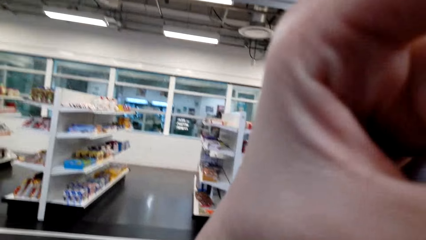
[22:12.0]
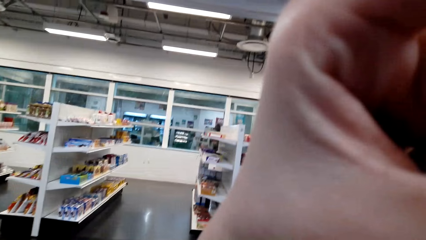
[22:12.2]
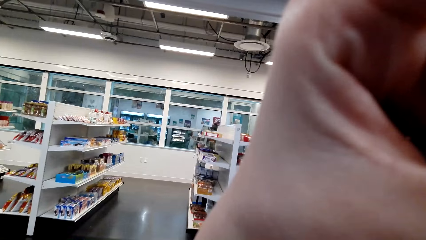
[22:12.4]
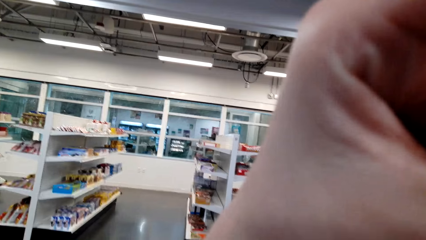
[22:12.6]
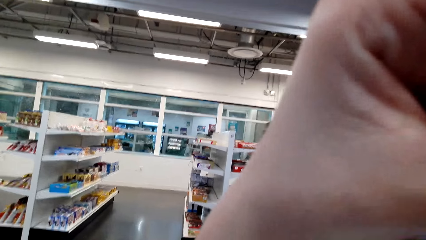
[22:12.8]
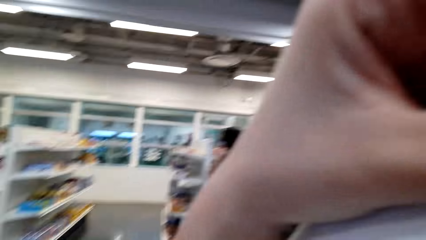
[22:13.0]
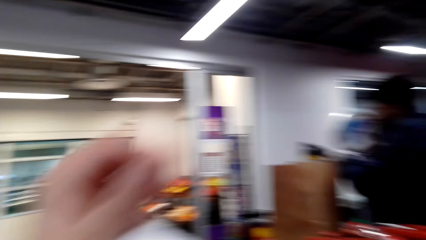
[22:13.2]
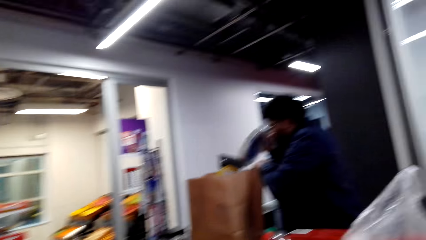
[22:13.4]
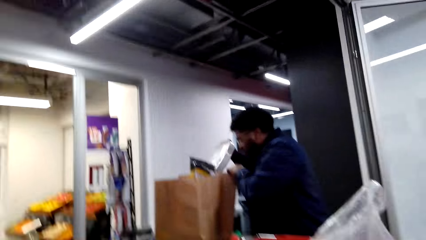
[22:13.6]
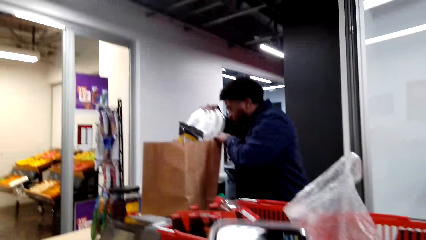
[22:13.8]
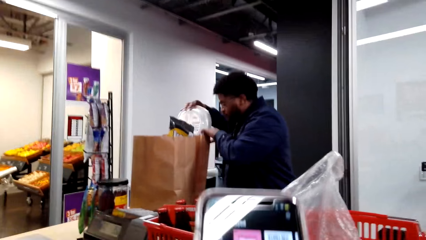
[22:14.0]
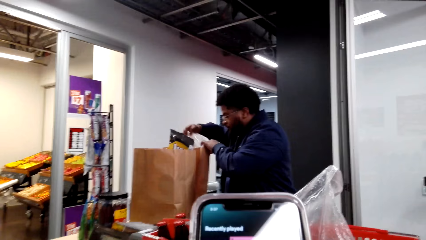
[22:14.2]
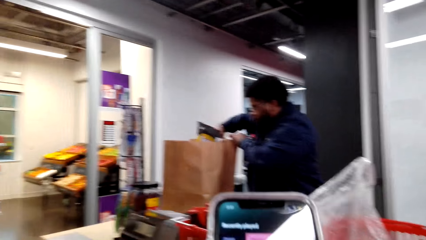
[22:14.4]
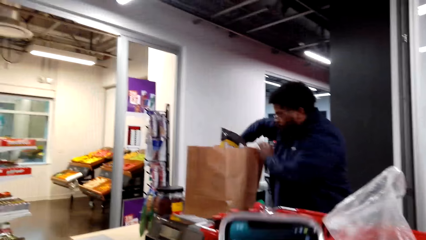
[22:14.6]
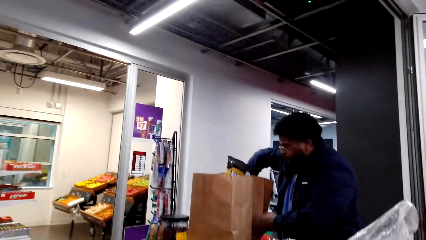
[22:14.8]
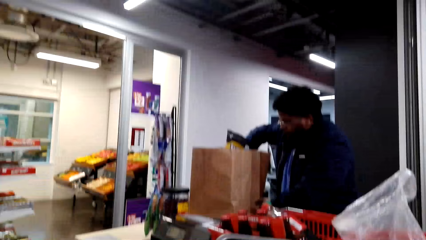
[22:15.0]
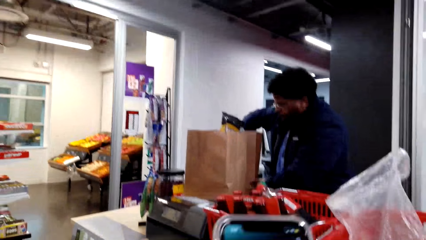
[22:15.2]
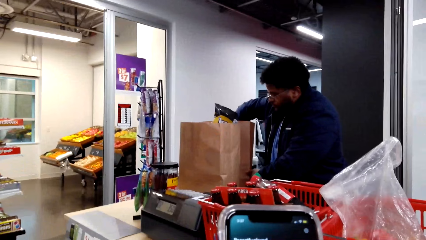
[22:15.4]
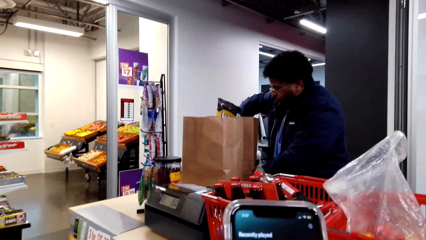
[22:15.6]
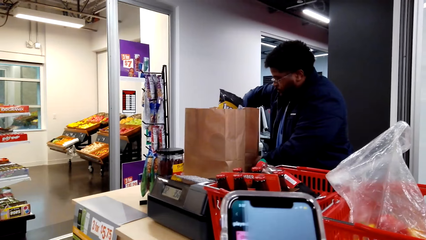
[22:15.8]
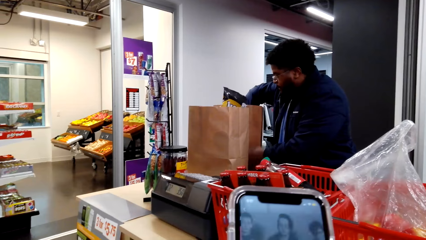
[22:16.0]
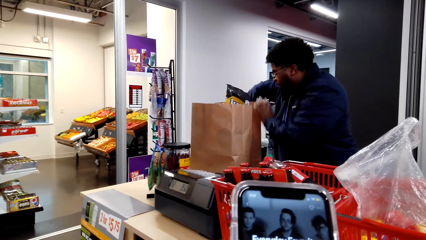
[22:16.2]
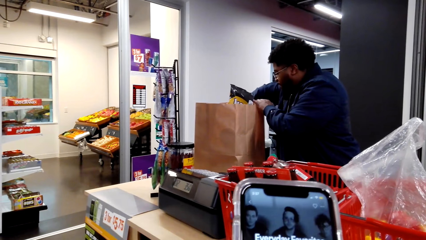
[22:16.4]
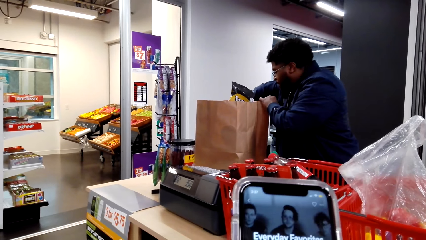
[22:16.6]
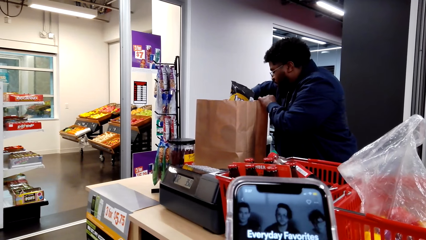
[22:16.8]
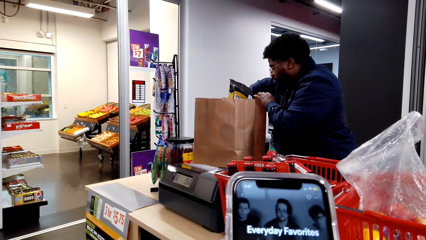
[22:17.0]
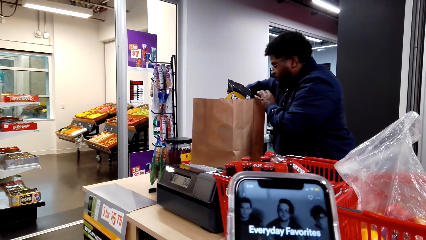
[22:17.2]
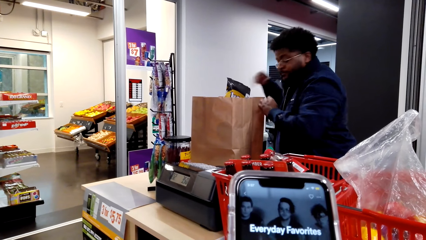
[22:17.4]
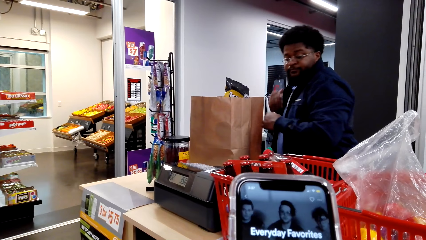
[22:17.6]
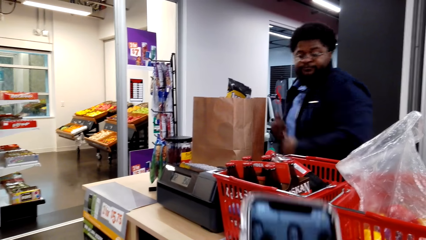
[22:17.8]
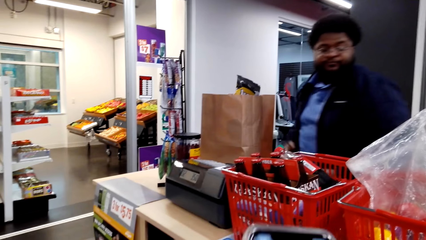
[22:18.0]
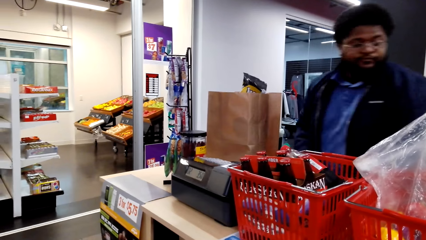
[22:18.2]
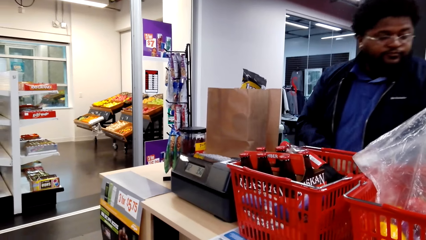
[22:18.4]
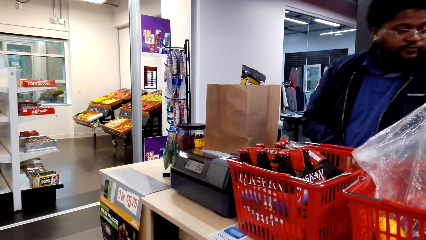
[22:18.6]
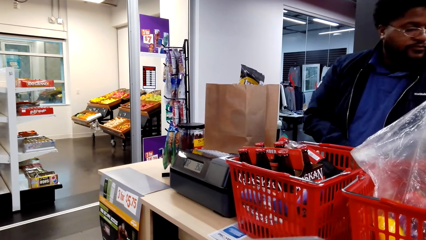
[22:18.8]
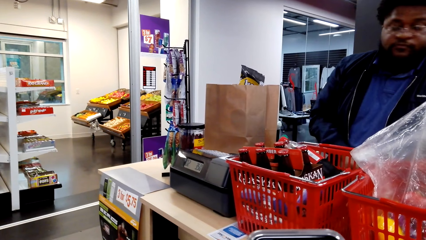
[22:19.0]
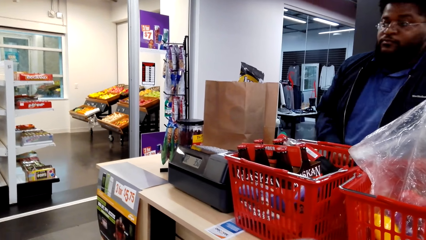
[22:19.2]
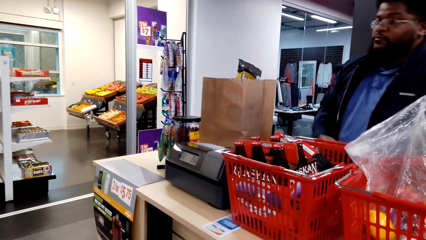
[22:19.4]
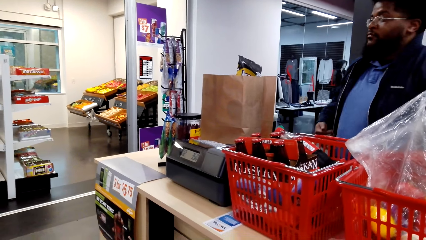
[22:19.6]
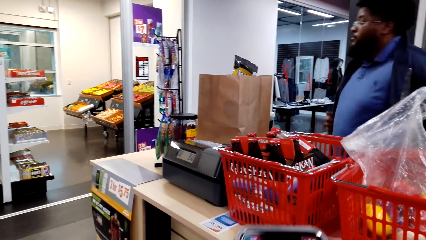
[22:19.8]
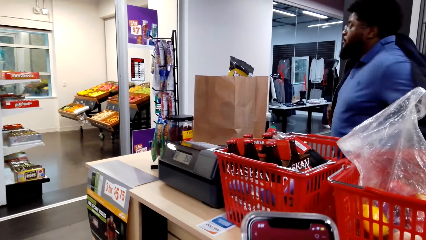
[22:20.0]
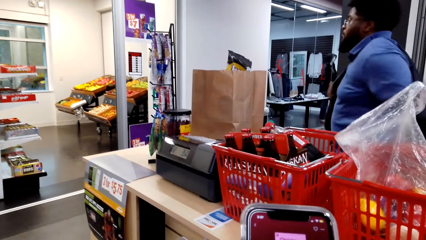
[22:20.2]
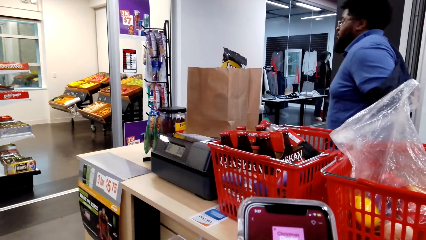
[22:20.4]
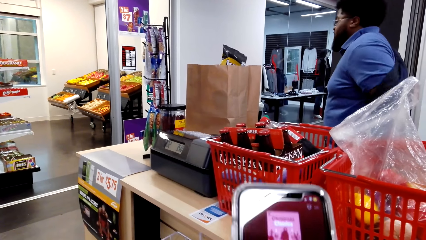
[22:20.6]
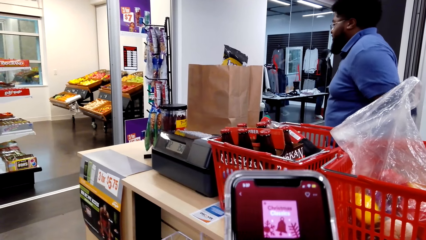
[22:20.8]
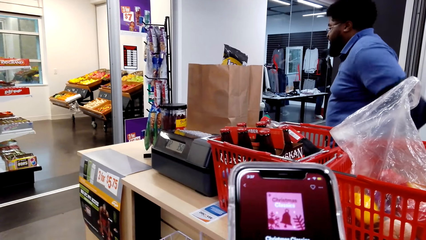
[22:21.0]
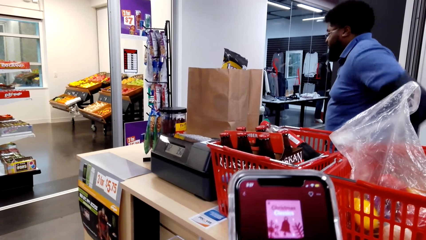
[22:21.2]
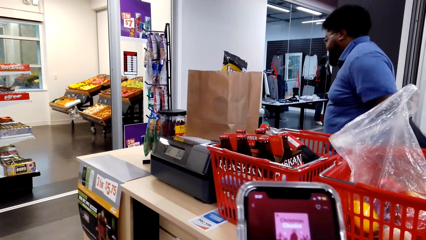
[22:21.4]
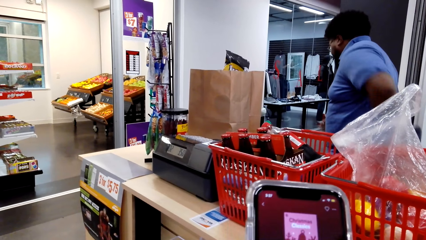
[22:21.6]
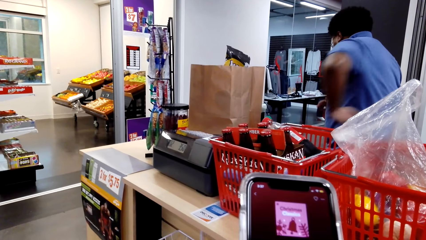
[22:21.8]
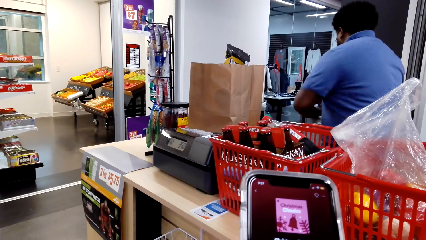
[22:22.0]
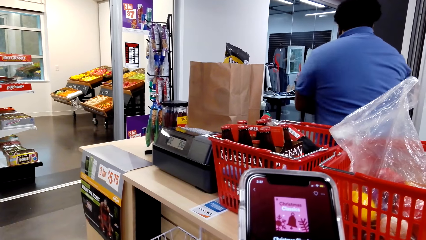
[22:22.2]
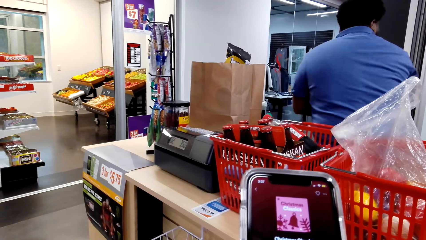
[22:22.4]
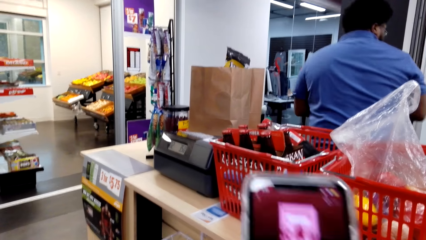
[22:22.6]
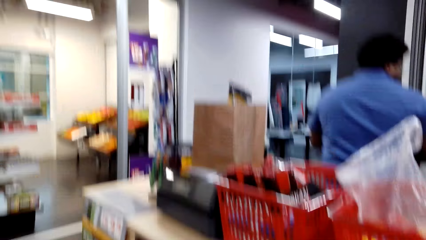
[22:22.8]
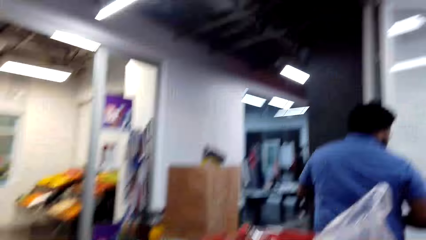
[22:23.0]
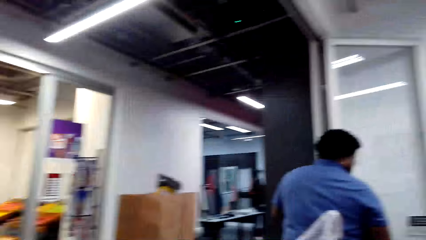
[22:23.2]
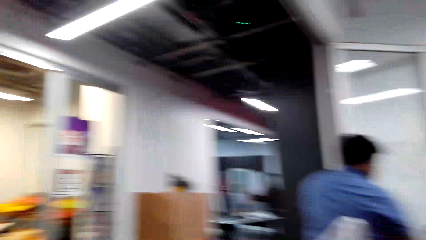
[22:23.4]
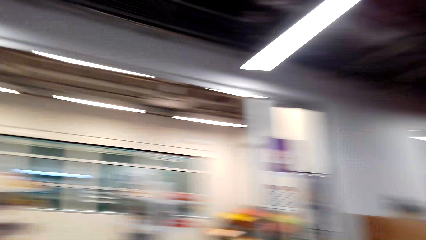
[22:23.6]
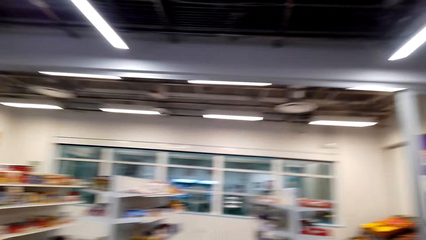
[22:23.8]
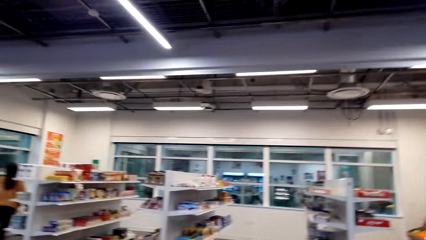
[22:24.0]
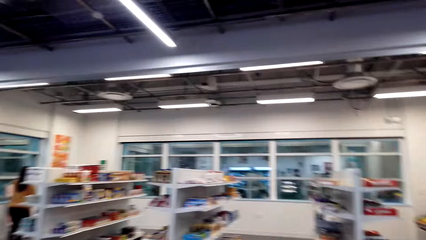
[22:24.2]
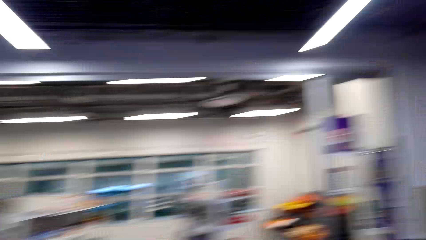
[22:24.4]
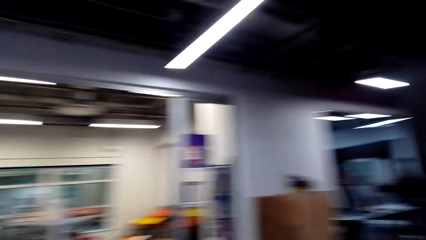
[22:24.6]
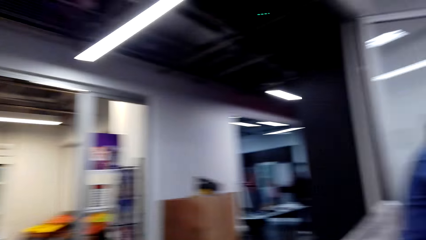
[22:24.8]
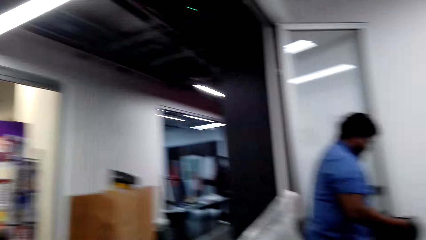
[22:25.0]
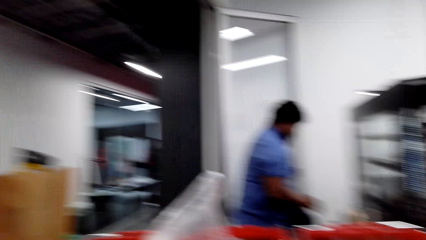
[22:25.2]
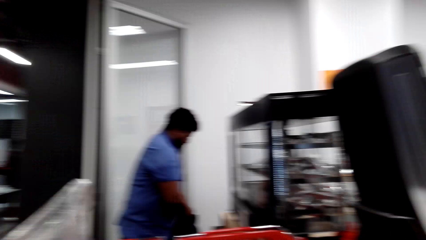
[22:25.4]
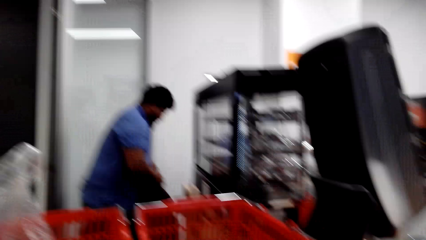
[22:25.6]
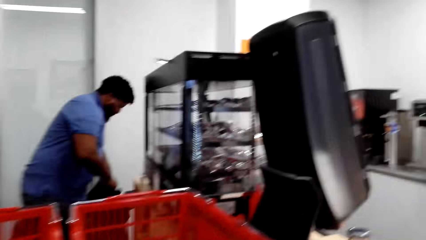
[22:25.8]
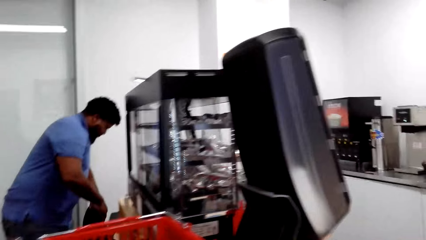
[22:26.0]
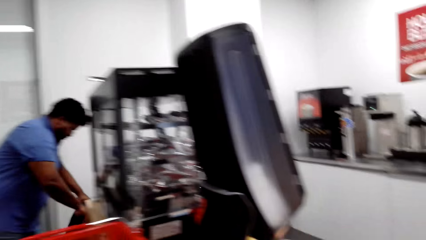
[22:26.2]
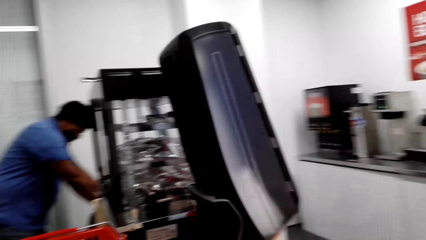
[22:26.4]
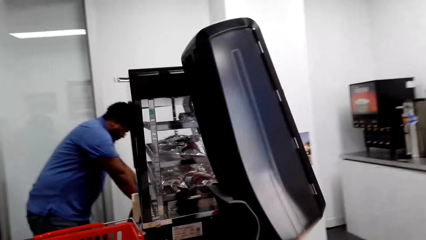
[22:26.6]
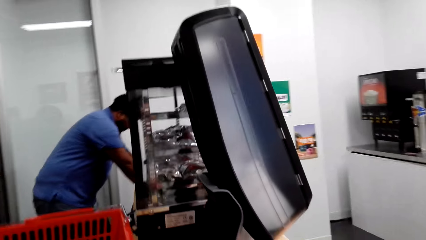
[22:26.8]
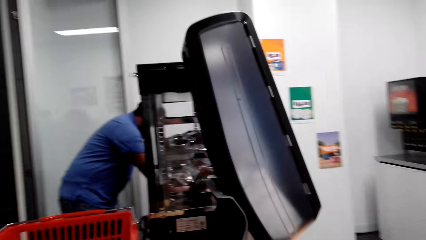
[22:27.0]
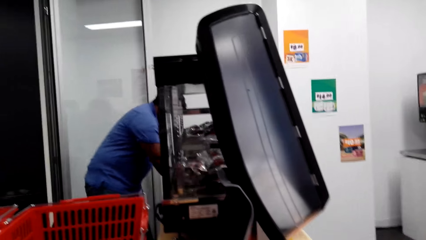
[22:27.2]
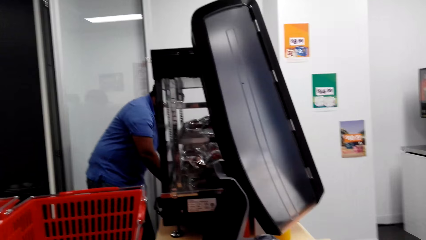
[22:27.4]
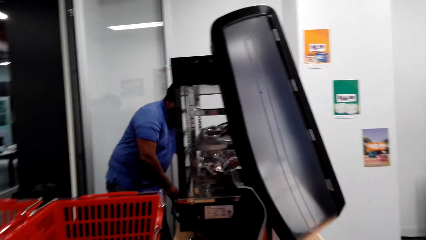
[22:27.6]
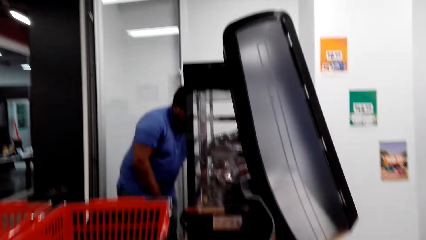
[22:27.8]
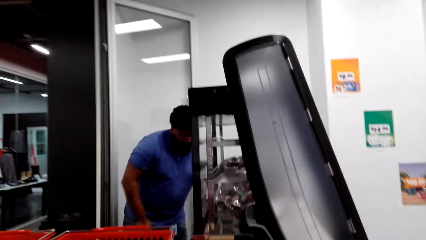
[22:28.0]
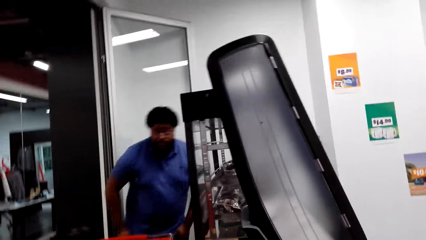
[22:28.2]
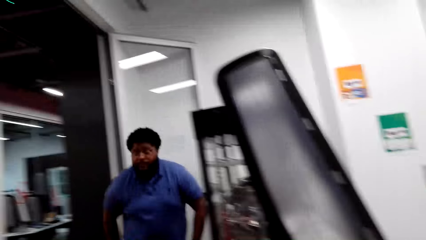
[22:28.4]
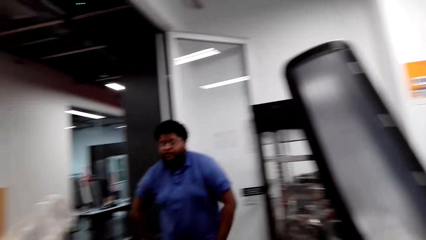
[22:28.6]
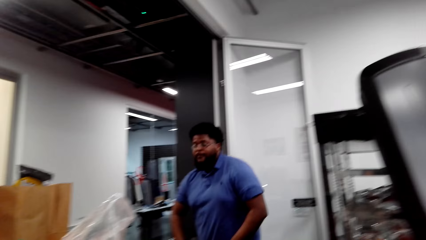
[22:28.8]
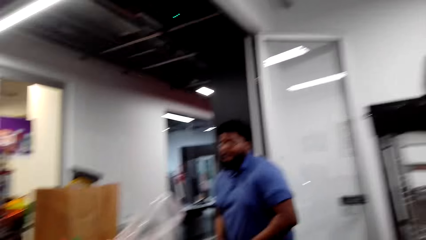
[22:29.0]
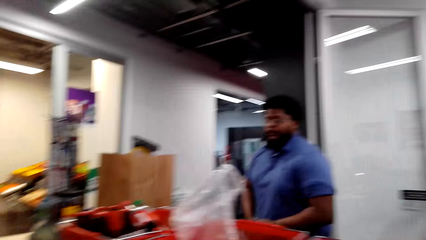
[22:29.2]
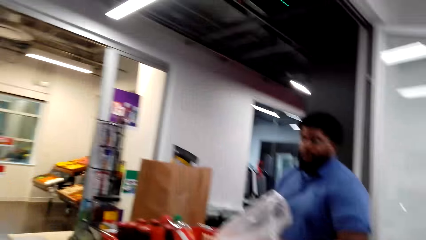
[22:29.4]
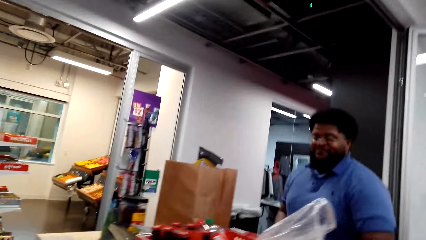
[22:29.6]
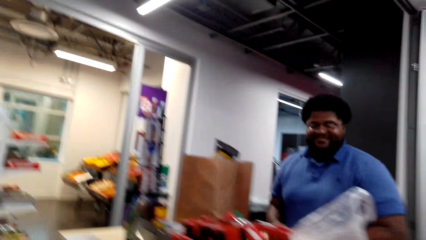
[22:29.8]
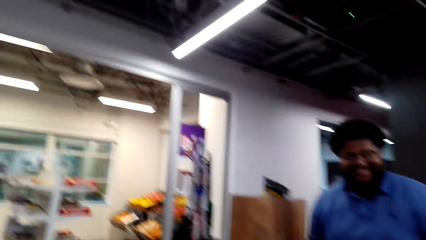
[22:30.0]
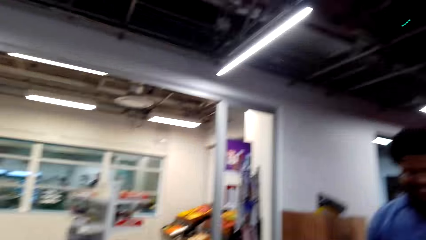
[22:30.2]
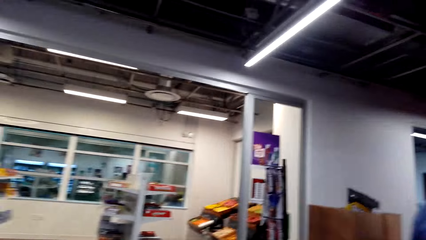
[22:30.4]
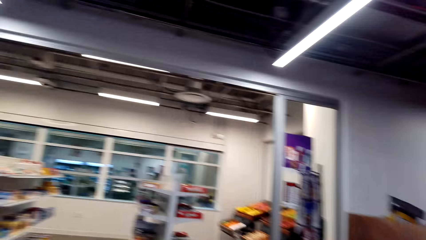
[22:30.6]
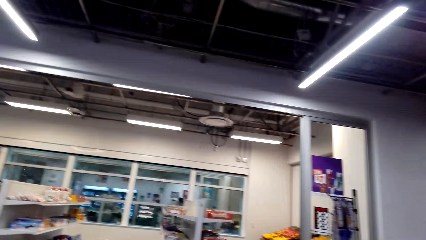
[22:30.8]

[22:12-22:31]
The camera wearer fixes the camera. They look around. The cashier puts the plates in the paper bag. The camera wearer operates the phone. They look at the phone. The cashier looks around. The cashier removes his jacket. The cashier hangs the jacket on the chair. The camera wearer fixes the camera. They look around.
